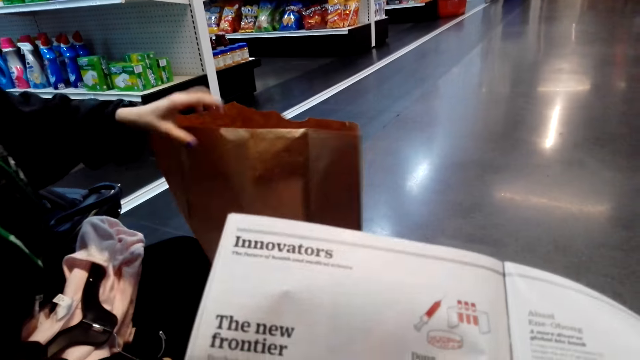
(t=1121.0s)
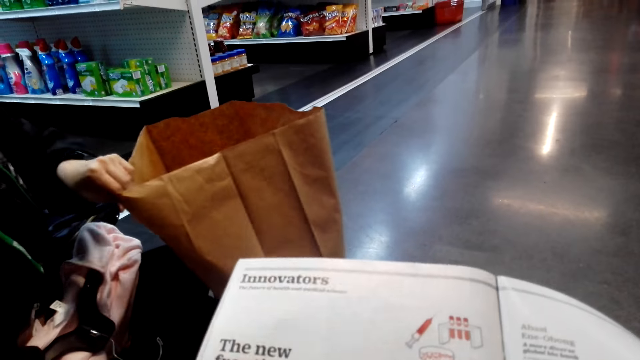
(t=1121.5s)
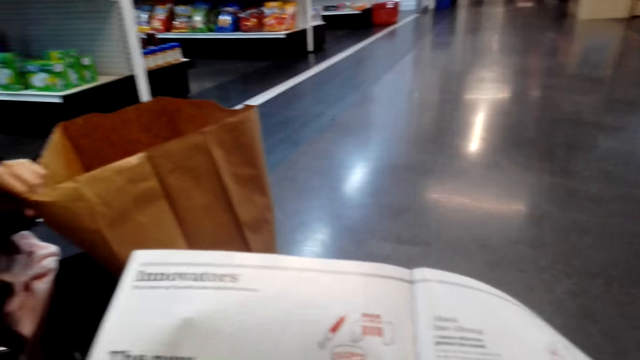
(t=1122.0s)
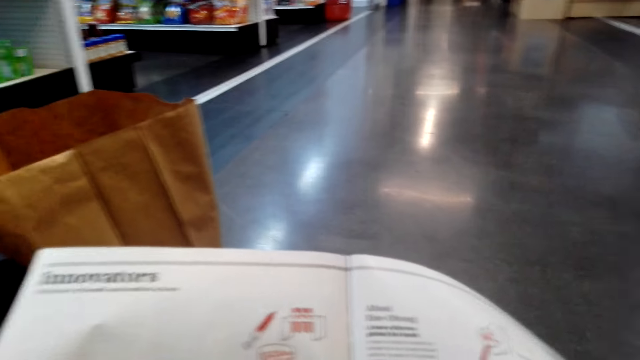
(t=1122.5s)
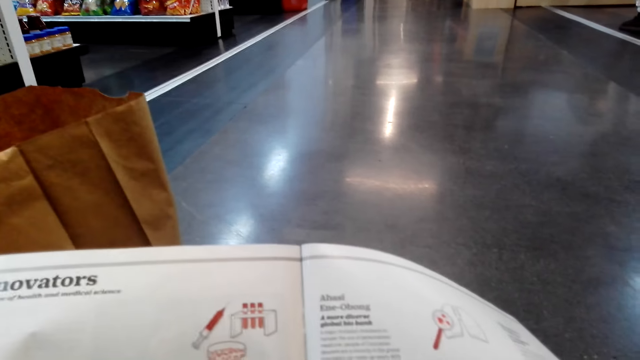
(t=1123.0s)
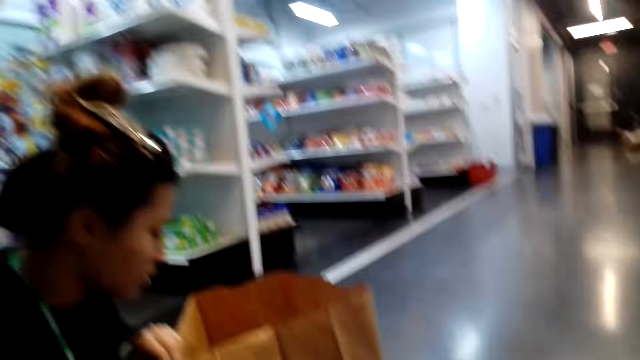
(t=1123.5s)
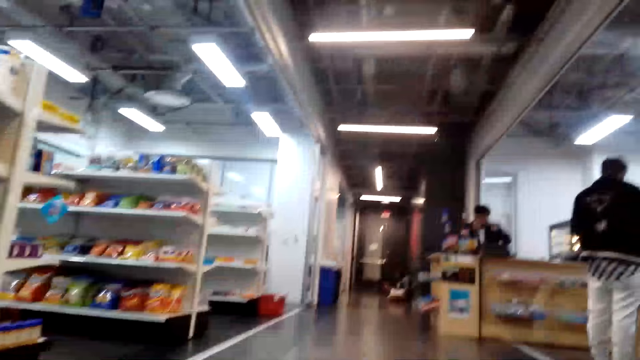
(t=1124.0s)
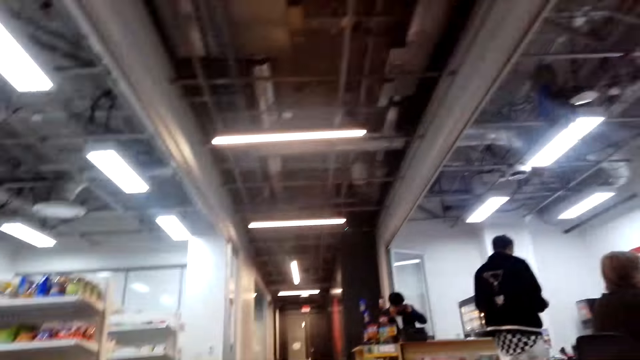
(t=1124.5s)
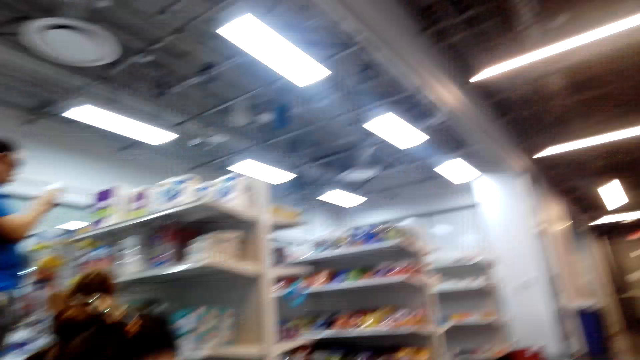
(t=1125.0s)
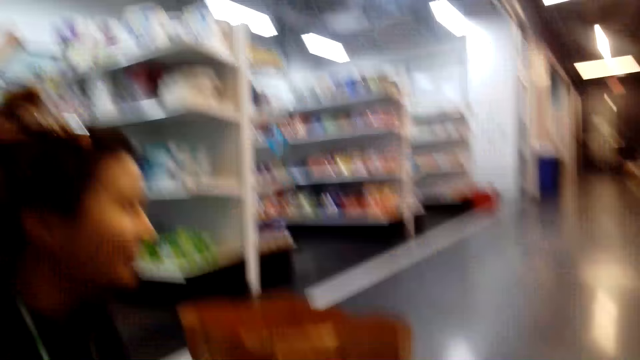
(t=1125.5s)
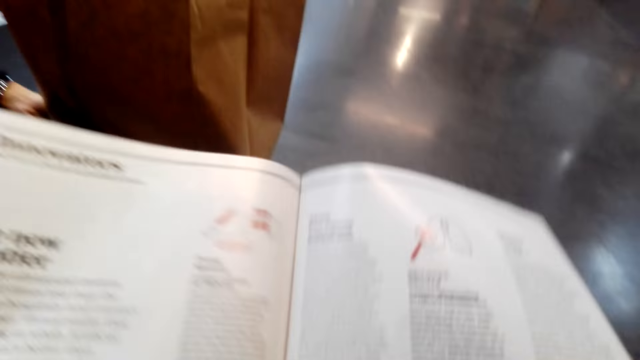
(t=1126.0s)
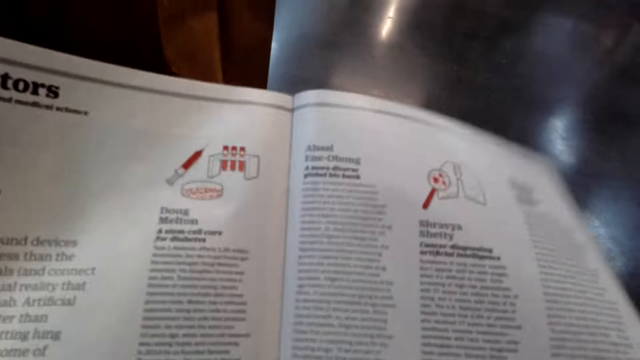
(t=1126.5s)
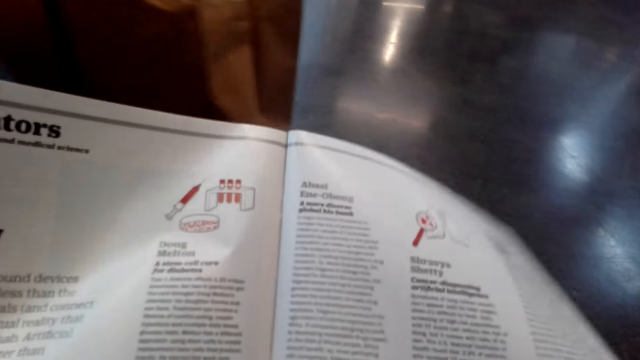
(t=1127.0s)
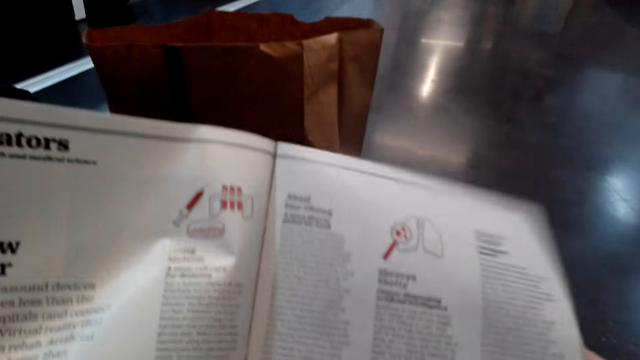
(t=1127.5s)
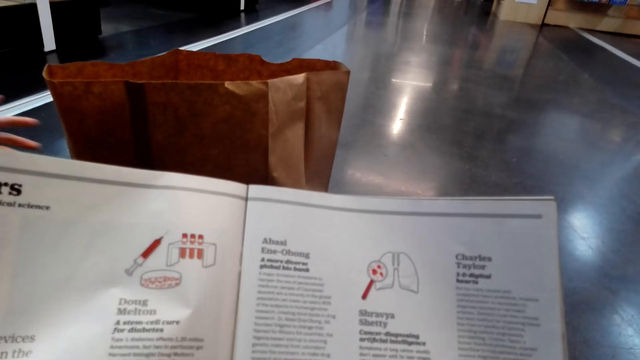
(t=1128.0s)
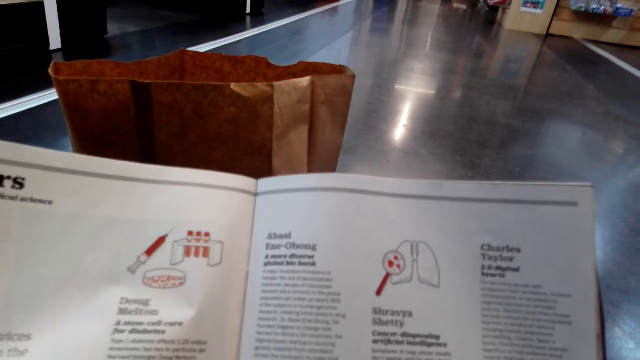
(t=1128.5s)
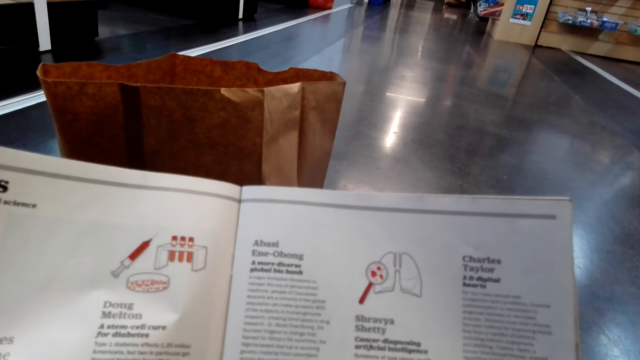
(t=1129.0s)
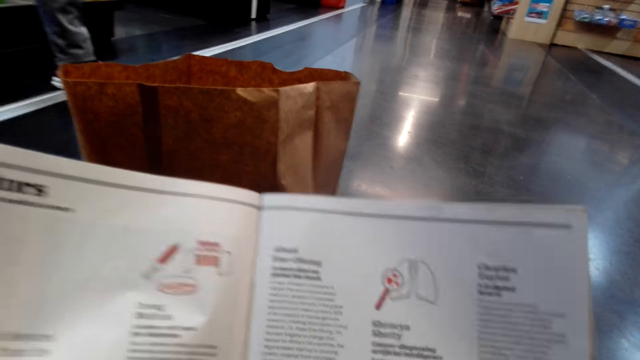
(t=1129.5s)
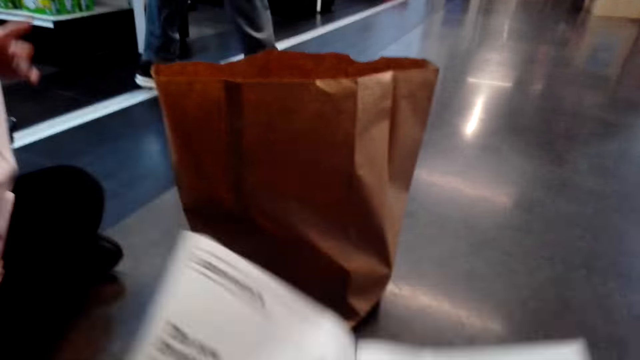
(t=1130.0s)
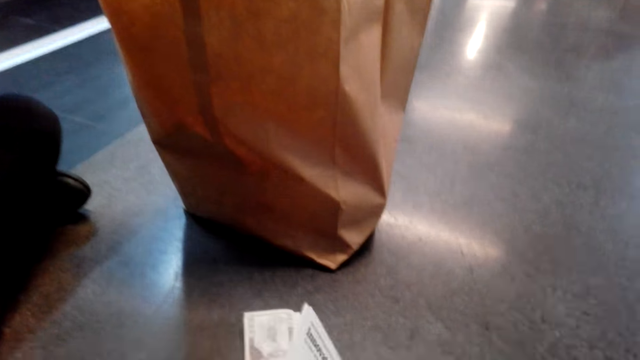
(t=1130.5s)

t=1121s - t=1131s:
A girl holds a khaki bag on the floor and touches the bag. The camera wearer looks around. They look at the magazine.

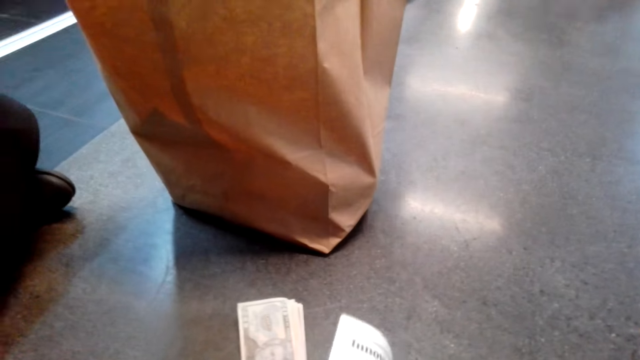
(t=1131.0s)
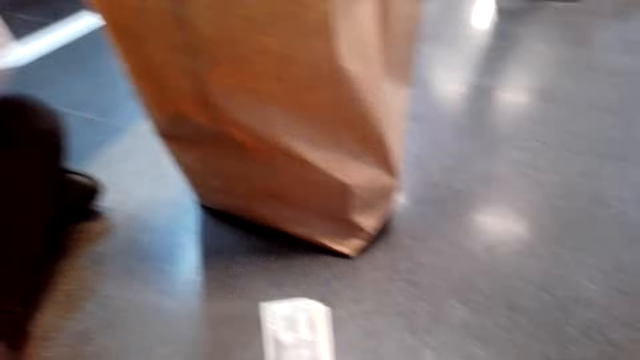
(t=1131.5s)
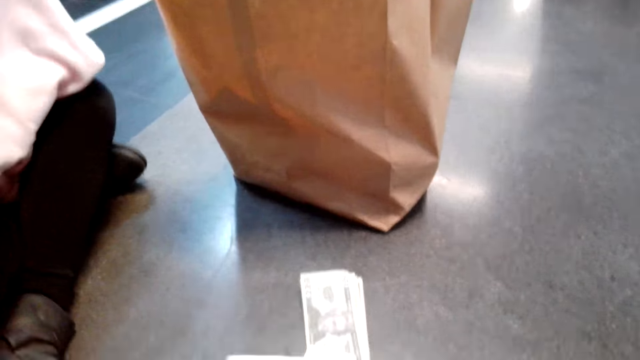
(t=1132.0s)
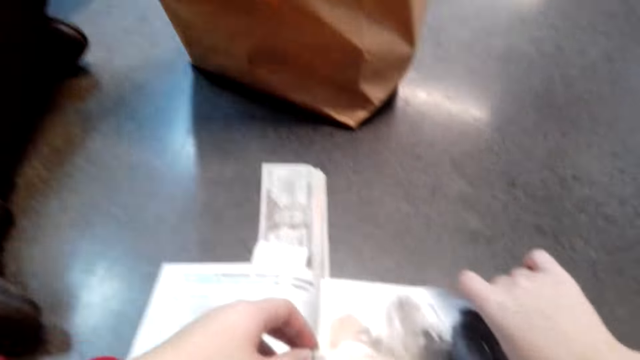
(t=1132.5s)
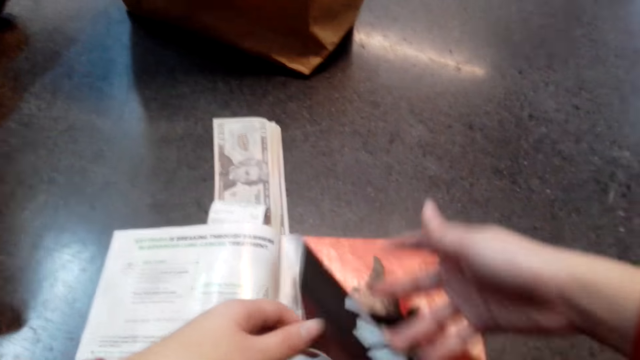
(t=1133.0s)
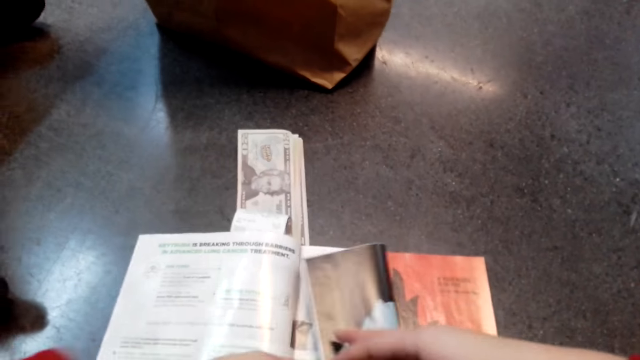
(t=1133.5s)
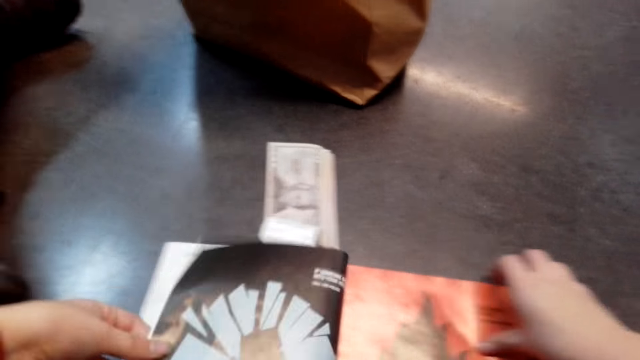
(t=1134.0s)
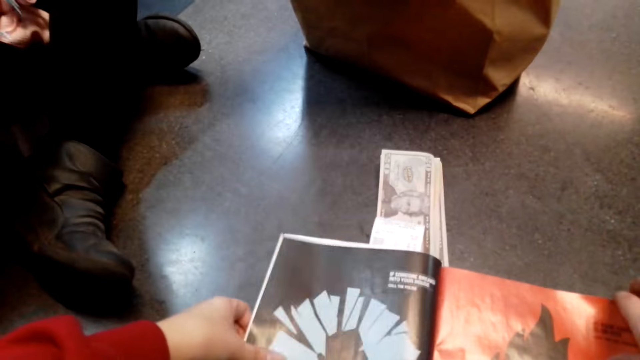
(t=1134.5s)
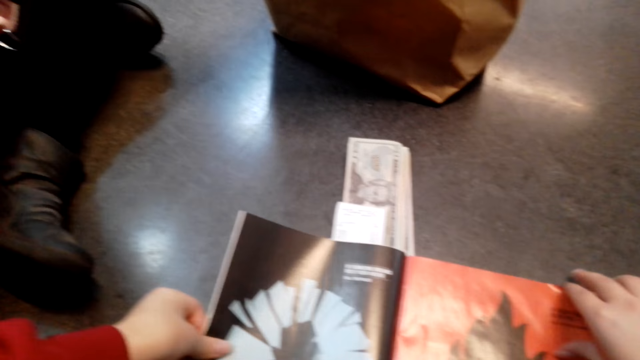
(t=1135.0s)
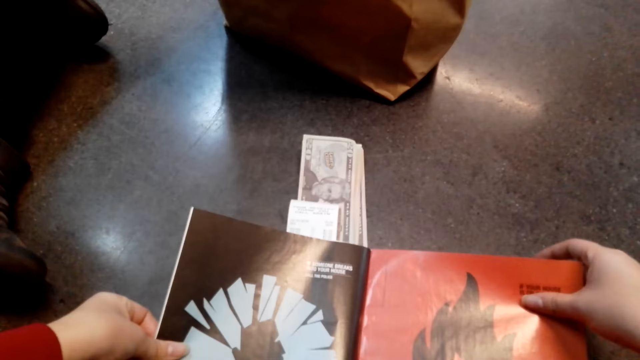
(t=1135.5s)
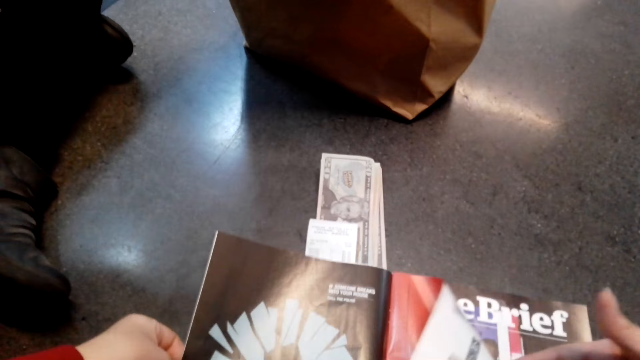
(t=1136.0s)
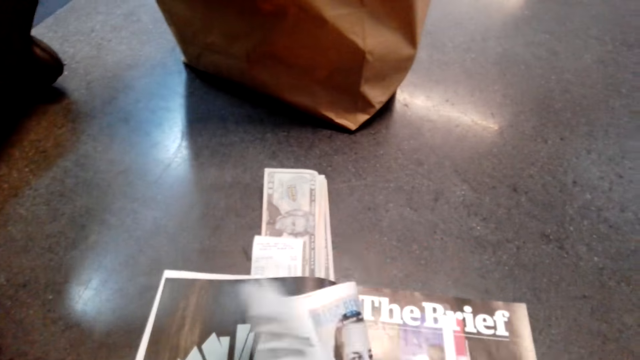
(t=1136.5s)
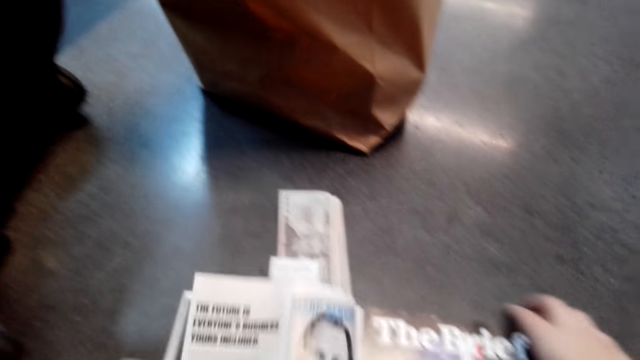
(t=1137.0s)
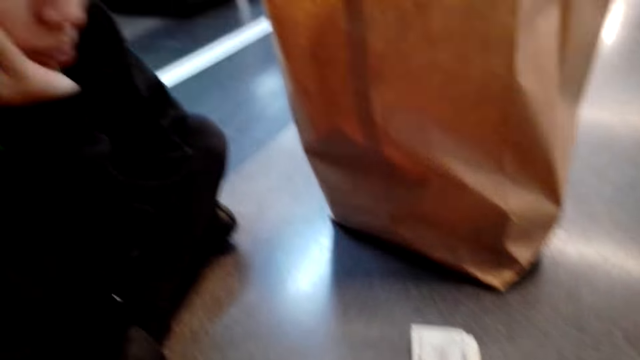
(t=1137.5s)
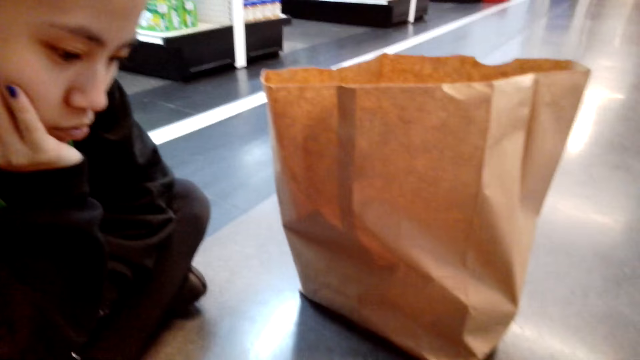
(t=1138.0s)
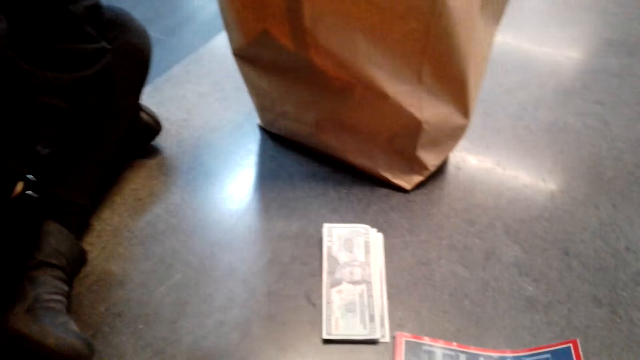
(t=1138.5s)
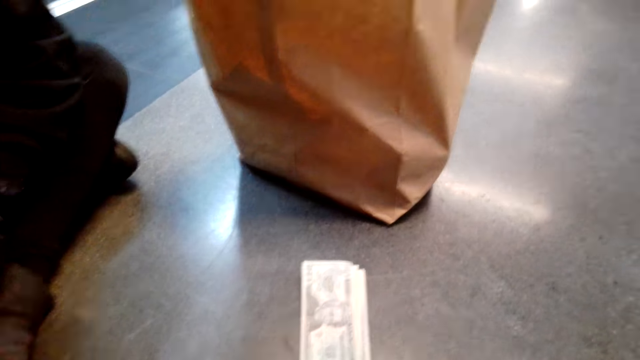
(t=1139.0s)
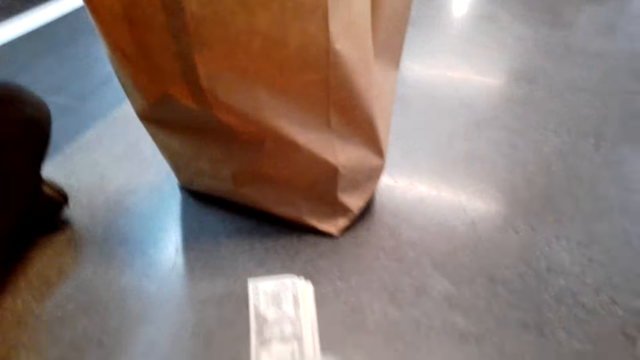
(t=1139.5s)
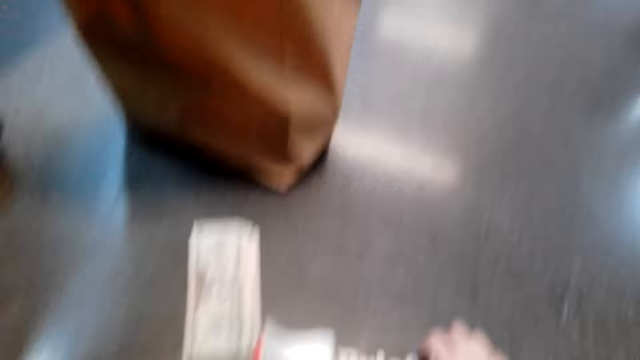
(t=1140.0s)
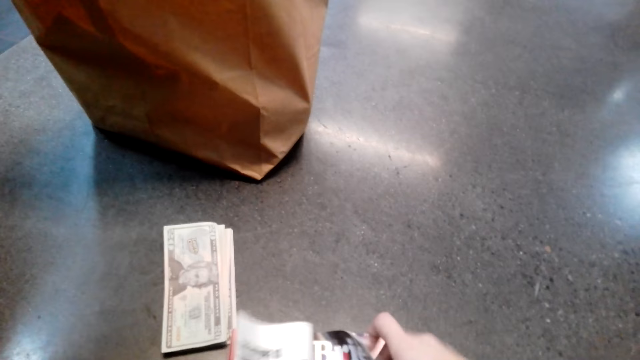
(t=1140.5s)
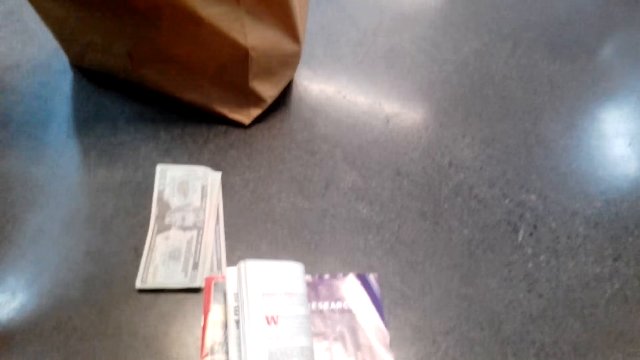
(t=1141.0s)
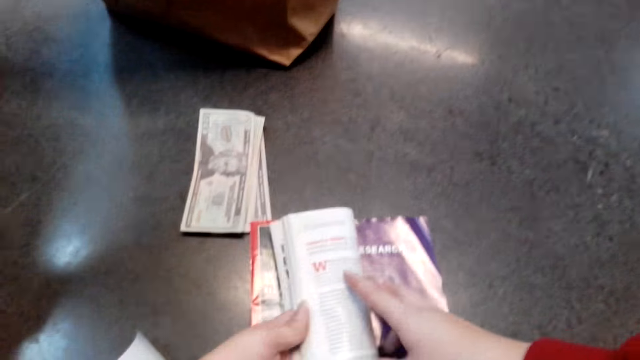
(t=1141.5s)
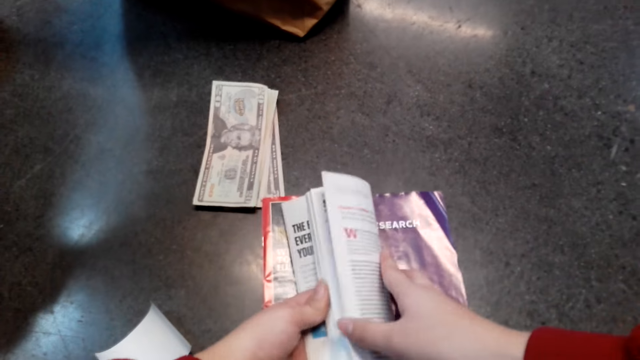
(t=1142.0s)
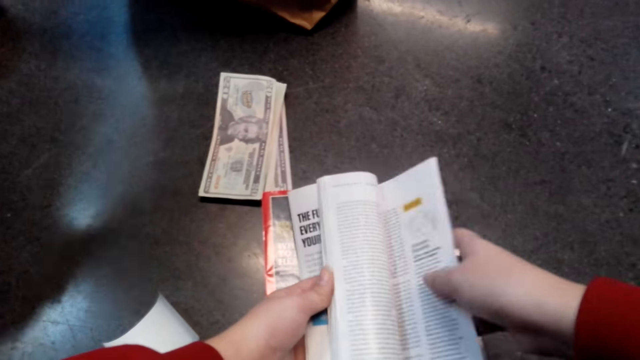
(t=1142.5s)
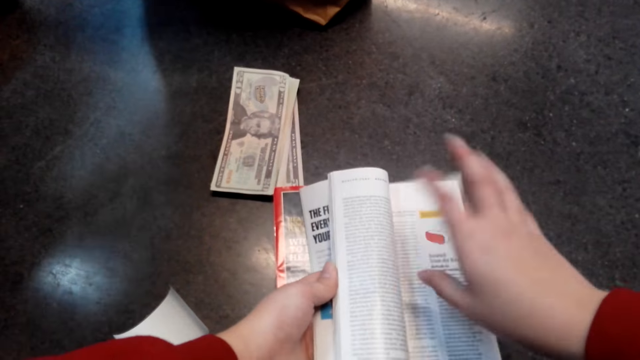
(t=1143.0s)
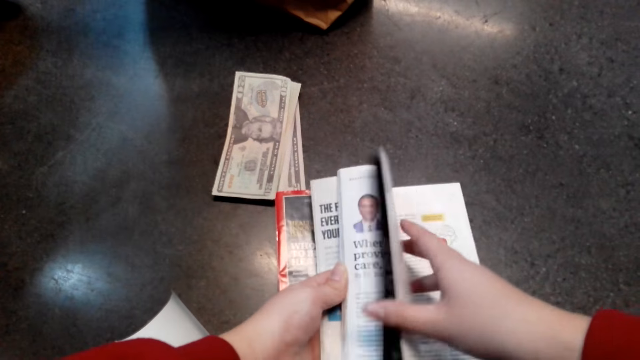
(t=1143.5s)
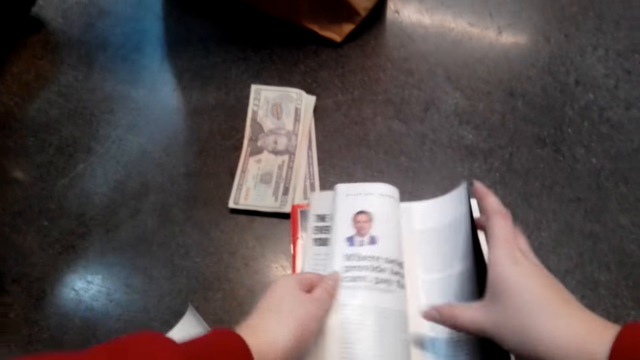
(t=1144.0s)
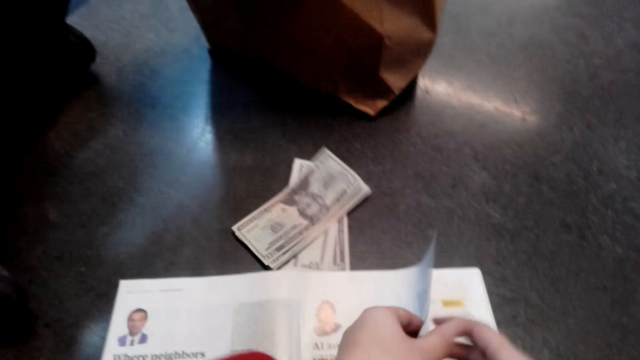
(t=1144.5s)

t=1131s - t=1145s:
The camera wearer peruses a book on the floor. They flip the pages of the magazine. They look at a woman.
